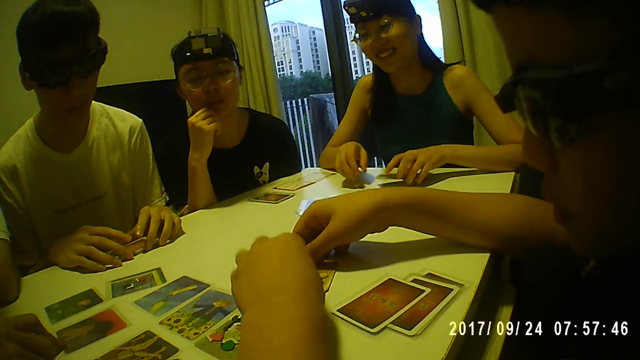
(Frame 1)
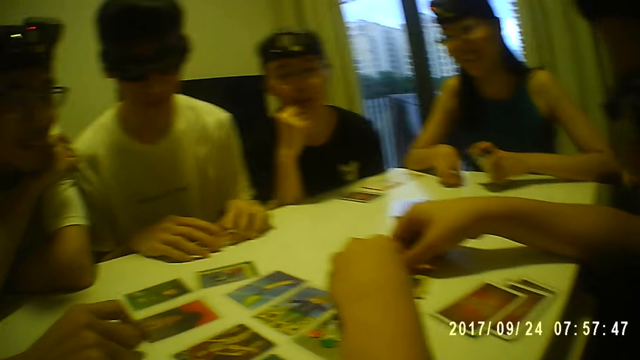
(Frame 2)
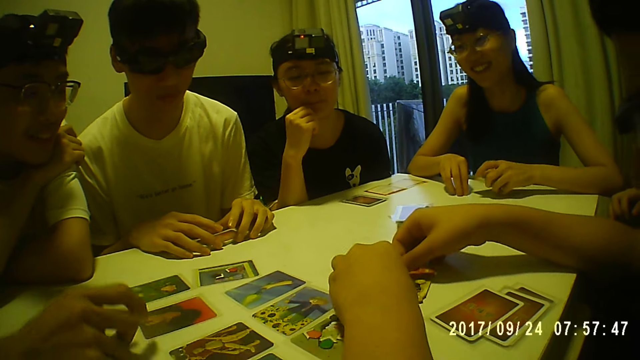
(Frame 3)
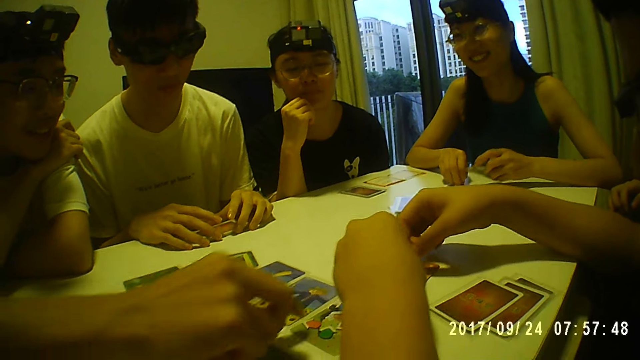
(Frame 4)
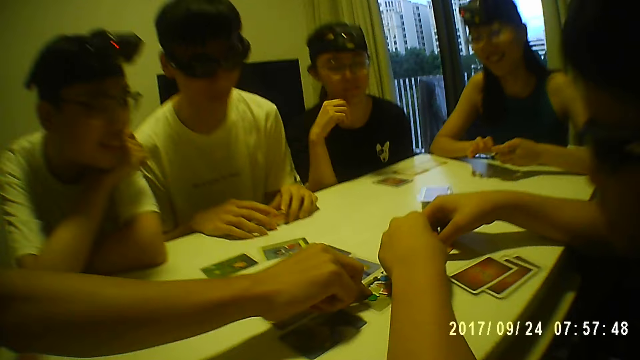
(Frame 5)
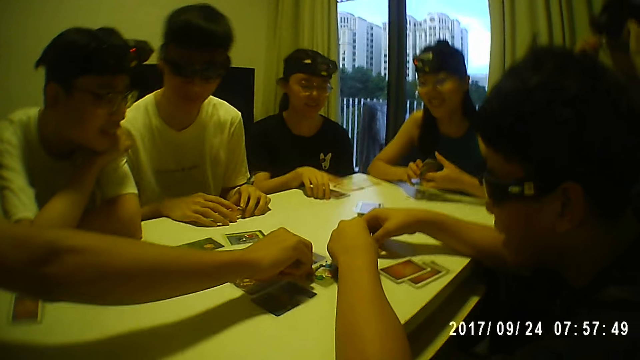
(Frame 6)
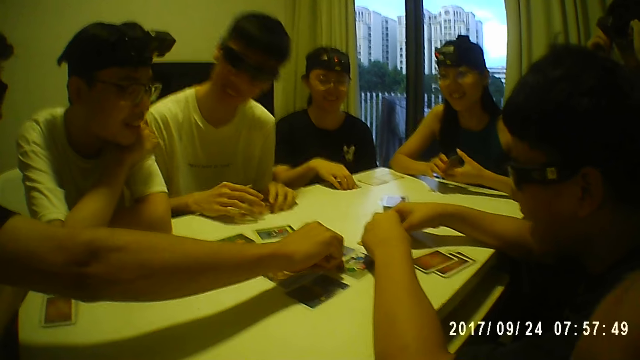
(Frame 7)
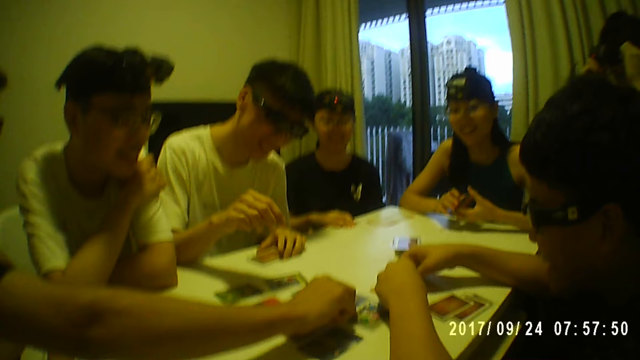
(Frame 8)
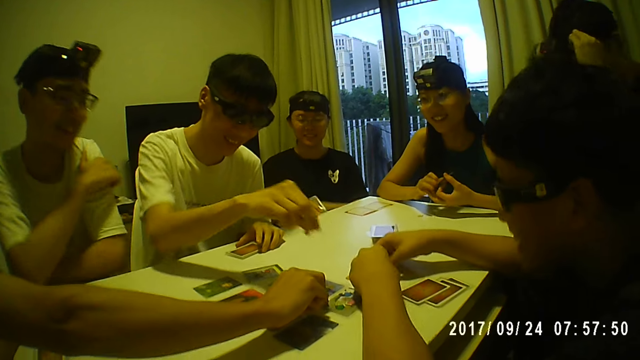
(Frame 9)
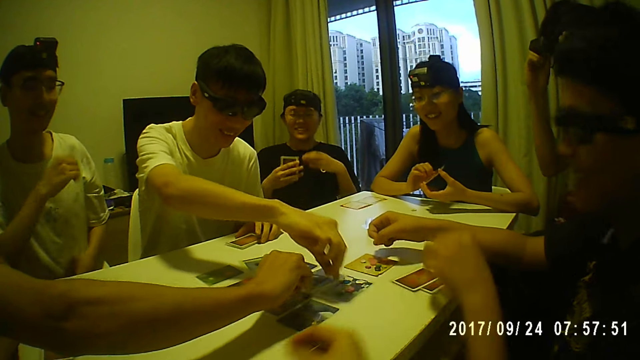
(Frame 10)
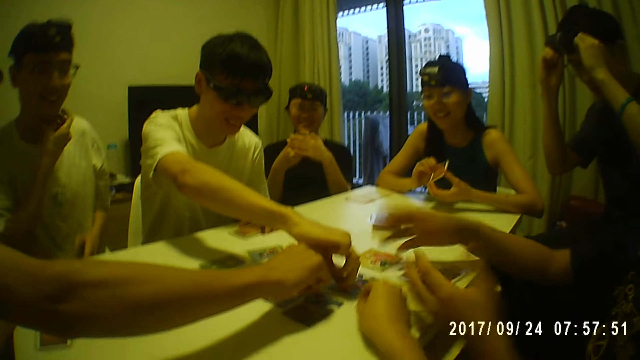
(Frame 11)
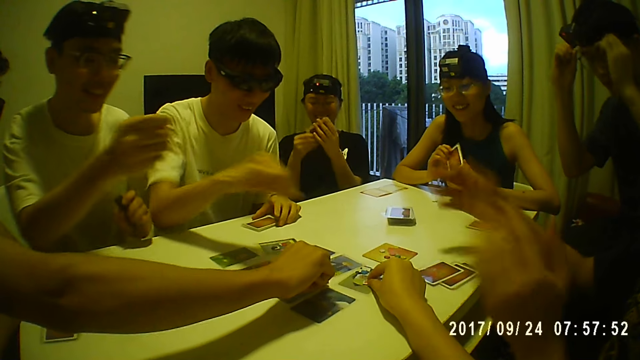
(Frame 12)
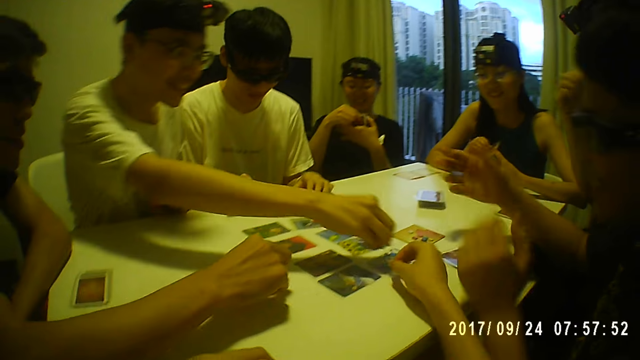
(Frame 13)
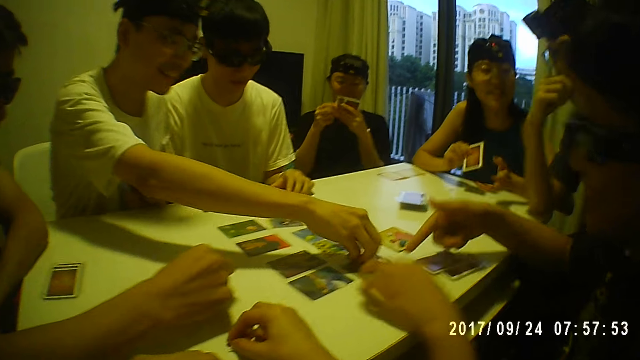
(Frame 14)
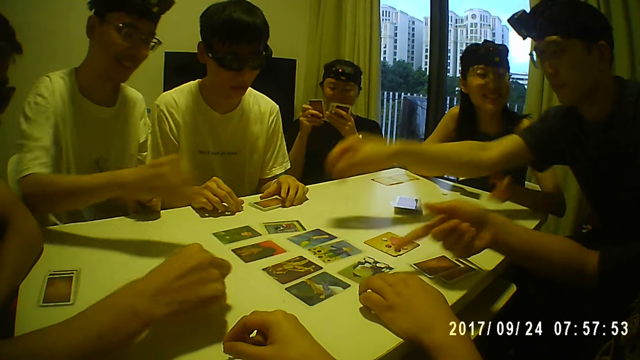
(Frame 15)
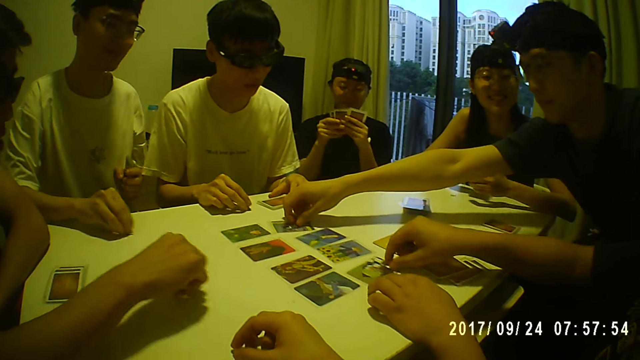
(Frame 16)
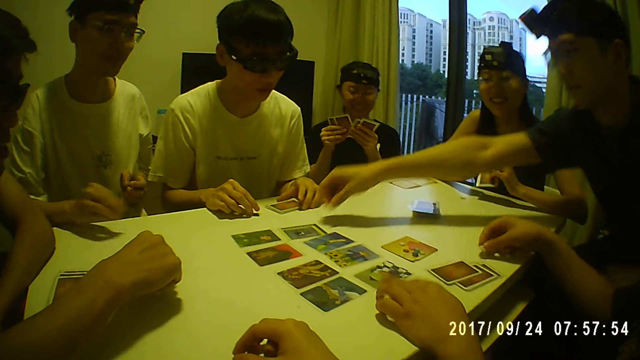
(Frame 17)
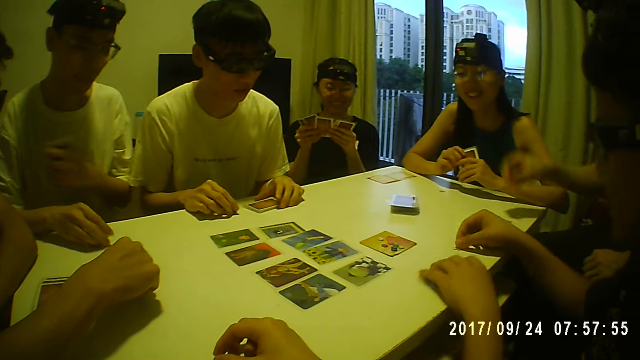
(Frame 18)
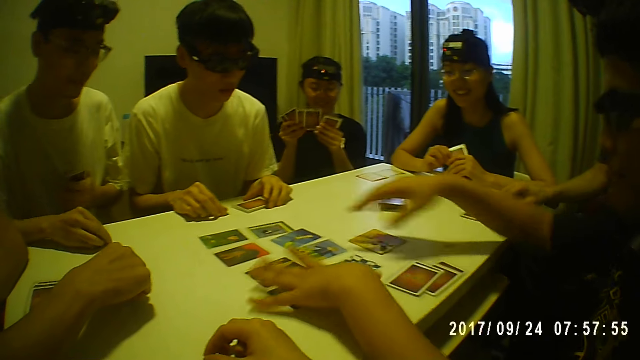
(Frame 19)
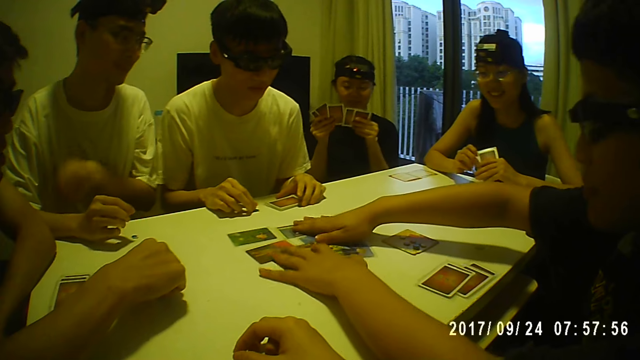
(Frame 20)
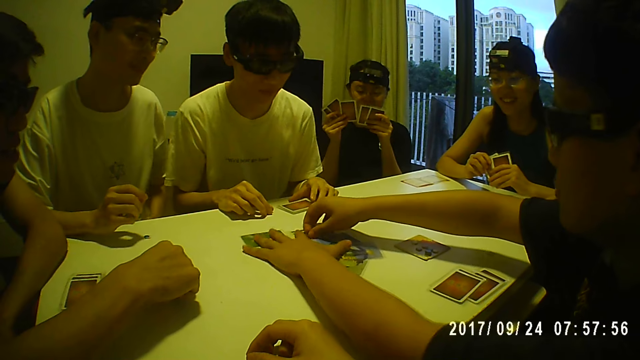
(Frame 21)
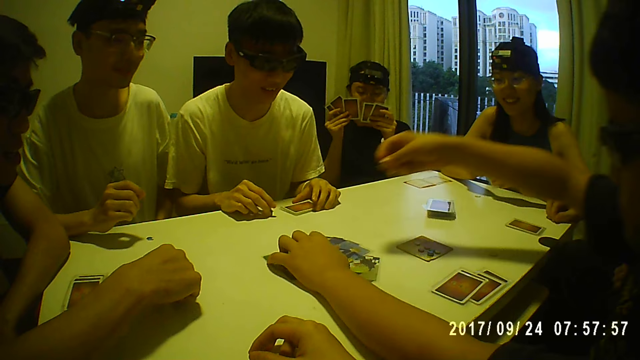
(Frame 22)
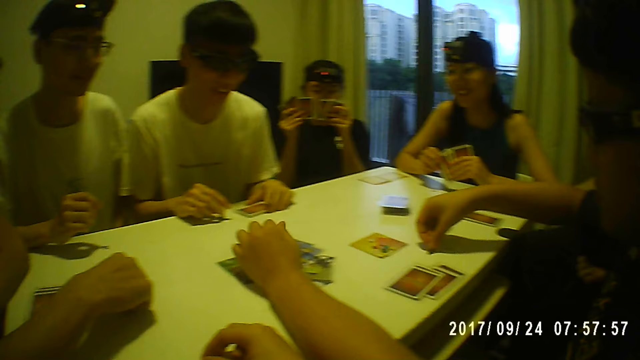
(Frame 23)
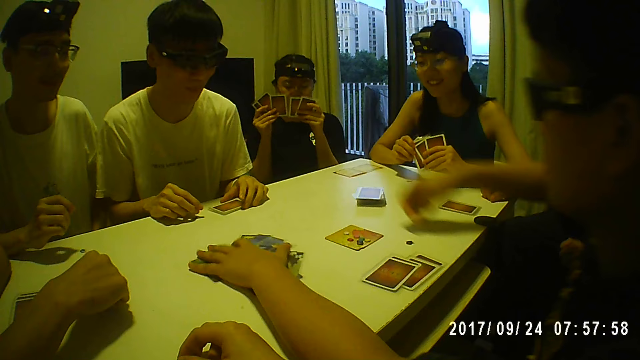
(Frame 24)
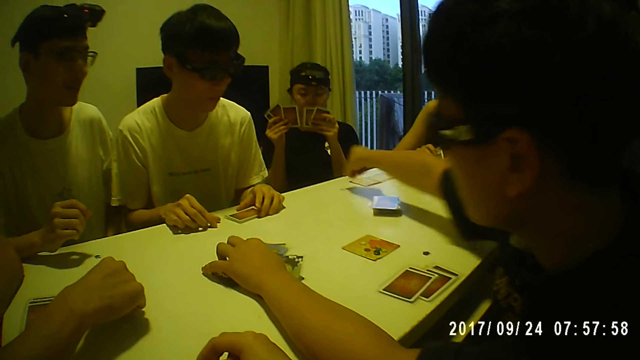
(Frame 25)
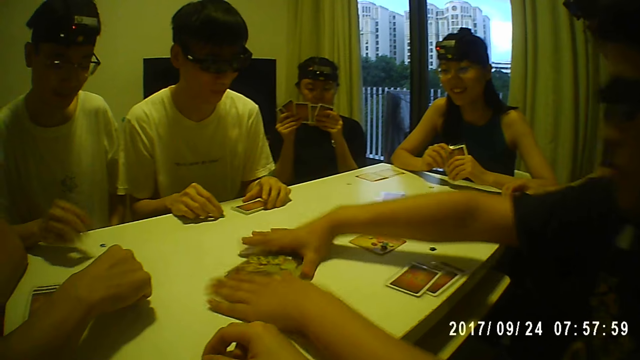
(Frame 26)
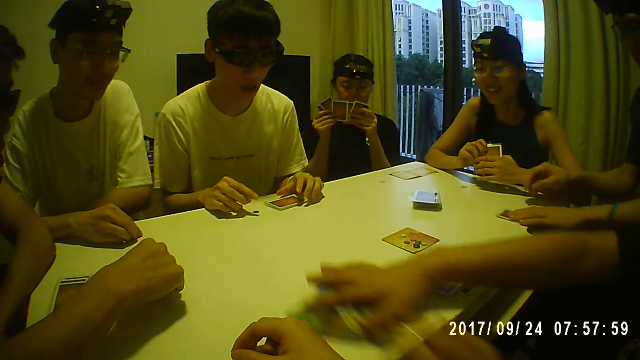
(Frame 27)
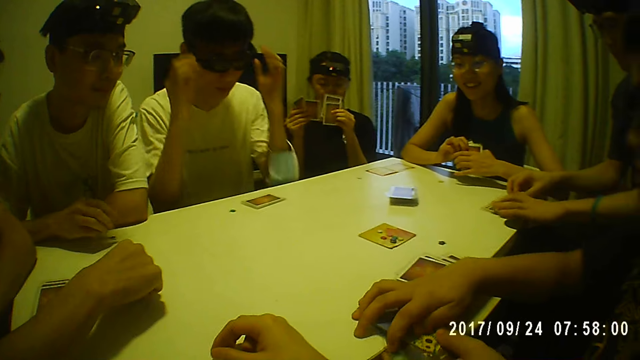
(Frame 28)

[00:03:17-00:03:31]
A person holds the card. A man holds the cards with both hands, and takes a card piece on the table with his right hand. Another man takes a card piece on the table with his right hand. Another person picks up the pad rubber. The camera wearer takes a card piece on the table with her right hand. A third man takes a card piece on the table with his right hand. A fourth man takes a card piece on the table with his right hand. A fifth man takes a card piece on the table with his right hand, adjusts the cards on the table with his left hand, packs the cards on the table with both hands, and takes a card piece on the table with his right hand. The fifth man collects the cards from the table. The fifth man drops the card piece in his right hand on the table, and drops a card piece in his right hand on the table. The fifth man holds the cards on the table, and packs the cards on the table with both hands.

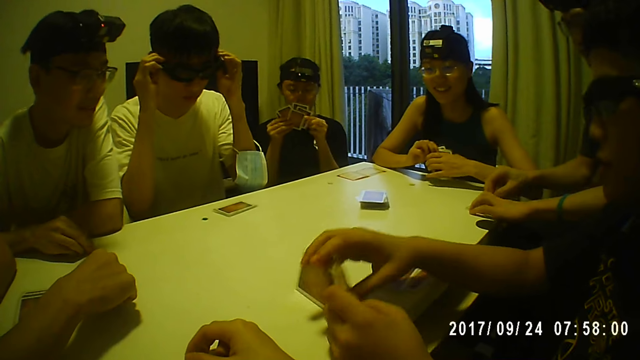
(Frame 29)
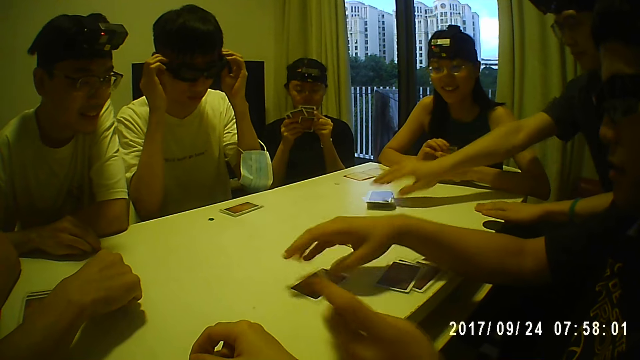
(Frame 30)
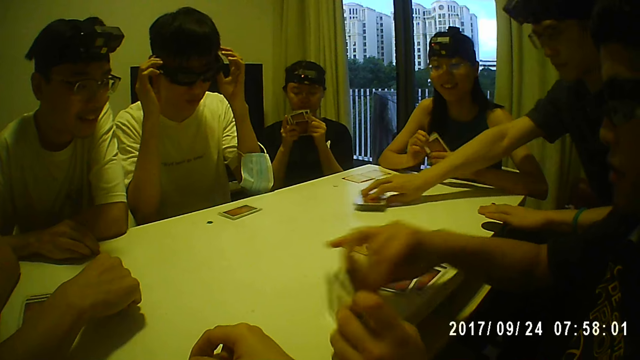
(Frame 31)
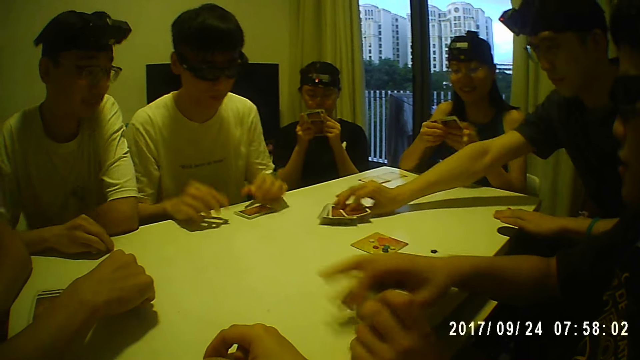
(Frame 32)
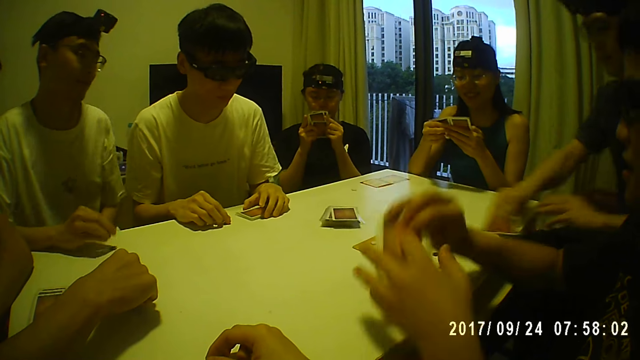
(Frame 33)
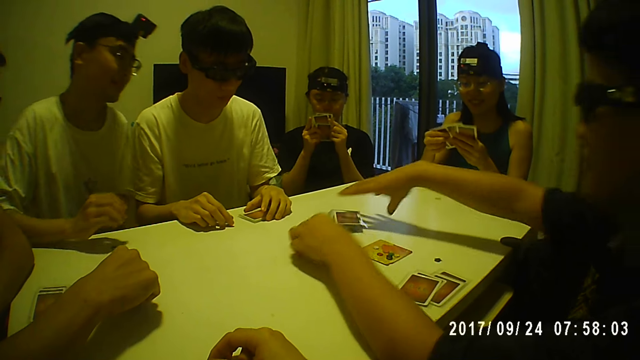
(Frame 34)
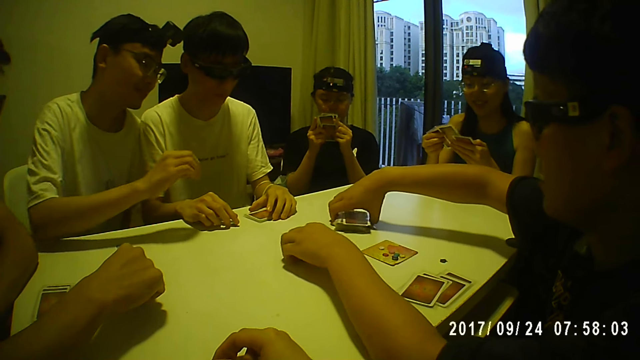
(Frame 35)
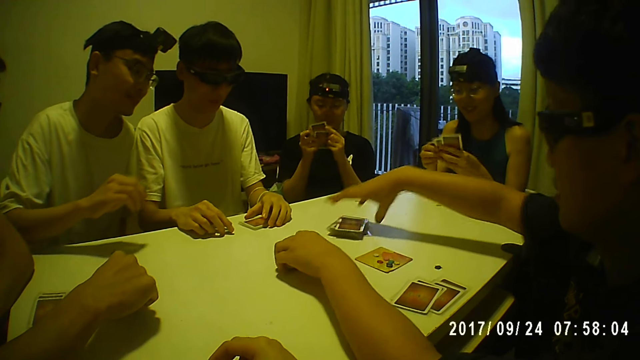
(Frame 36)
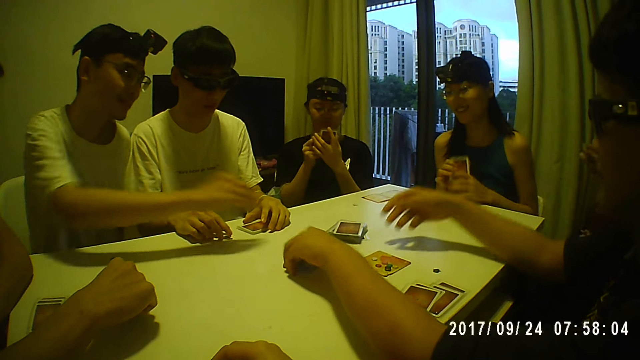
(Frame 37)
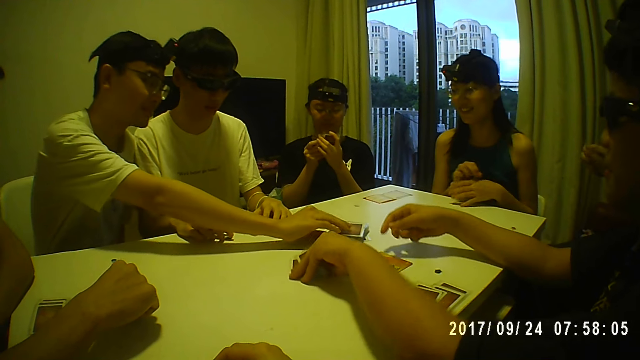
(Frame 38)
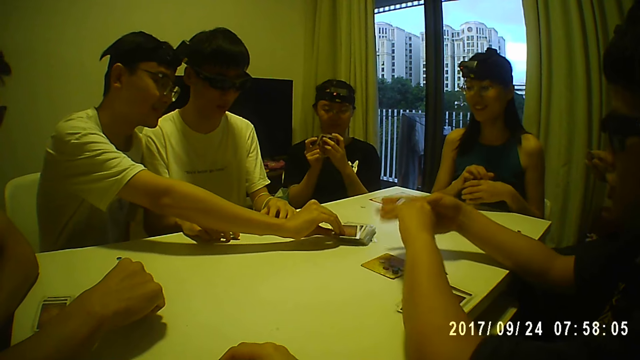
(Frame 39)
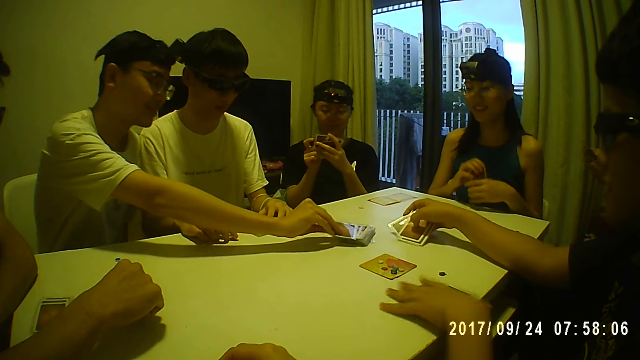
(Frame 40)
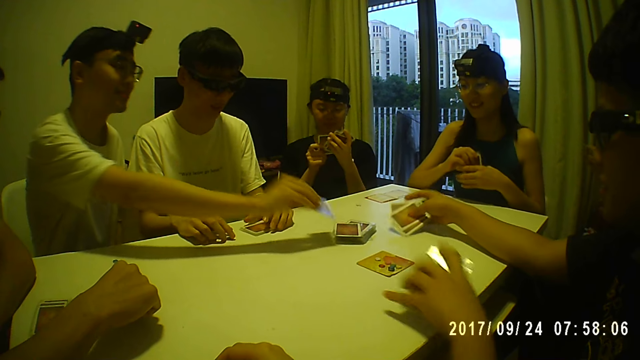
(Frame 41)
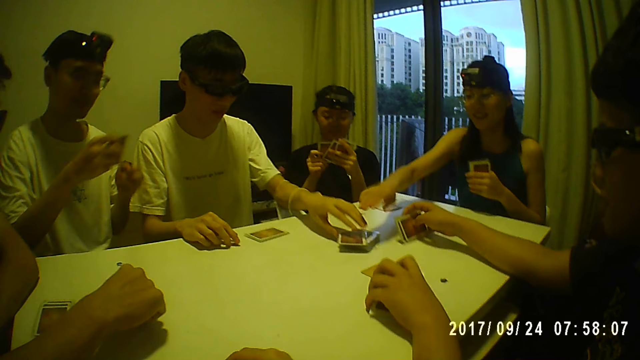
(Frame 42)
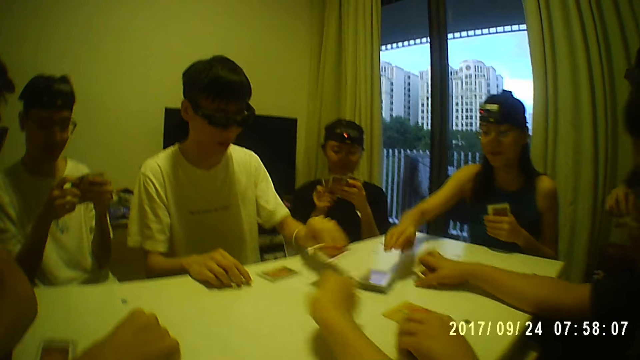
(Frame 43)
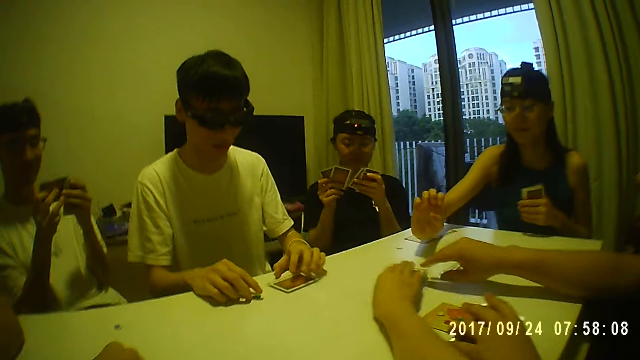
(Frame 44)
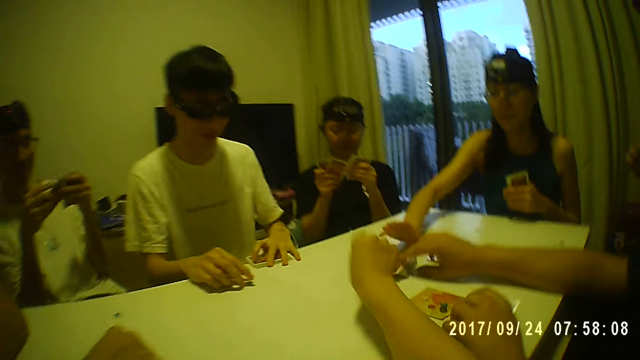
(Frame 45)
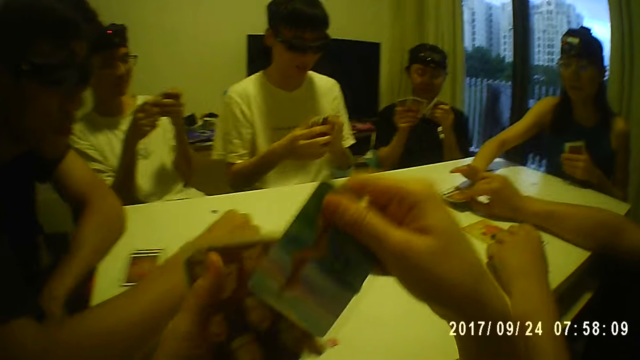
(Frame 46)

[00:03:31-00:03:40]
A man adjusts his eyeglasses with both hands. Another man adjusts the cards on the table with his right hand, and takes a card on the table with his right hand. A third man adjusts his hands with both hands. The first man holds the cards on the table with his left hand. The third man adjusts the cards on the table with his right hand. A fourth man takes a card on the table with his right hand. The third man drops the cards in his right hand on the table. A person picks the card. Another person picks the card. The camera wearer takes a card on the table with her right hand. The third man holds the card.
